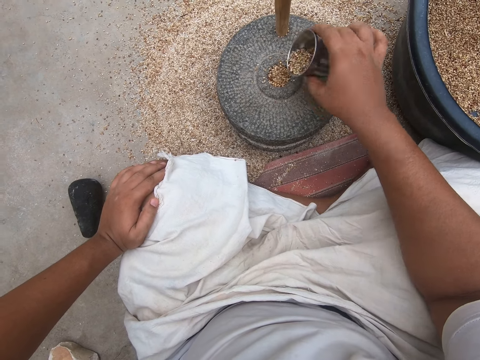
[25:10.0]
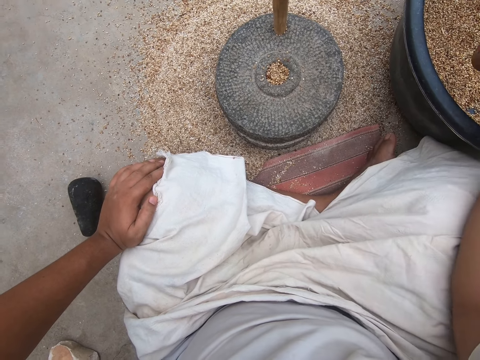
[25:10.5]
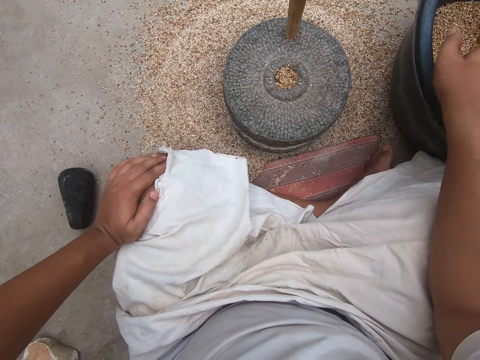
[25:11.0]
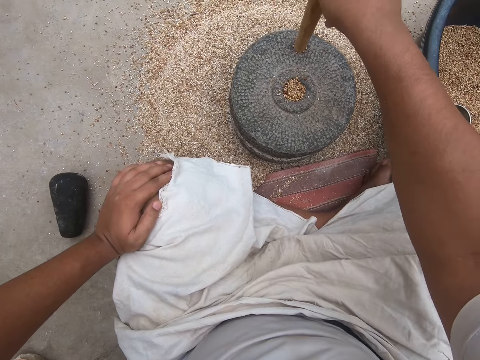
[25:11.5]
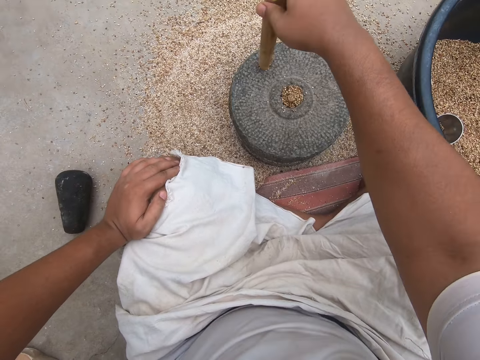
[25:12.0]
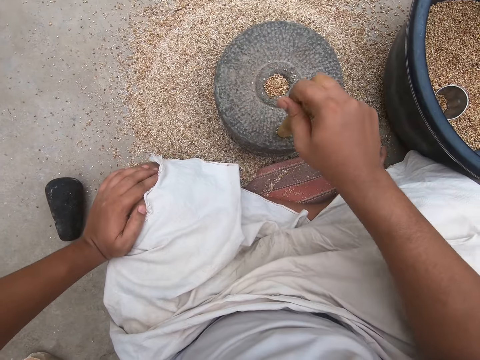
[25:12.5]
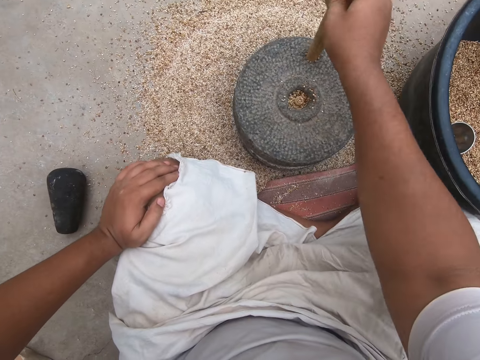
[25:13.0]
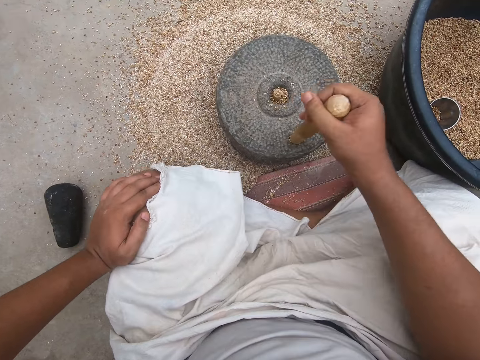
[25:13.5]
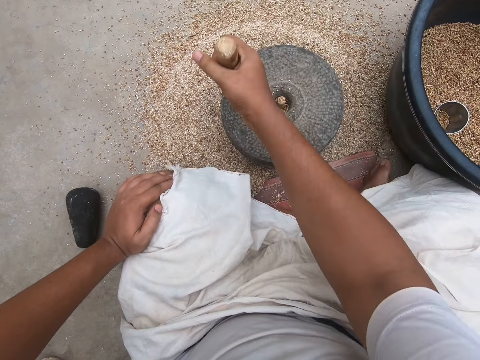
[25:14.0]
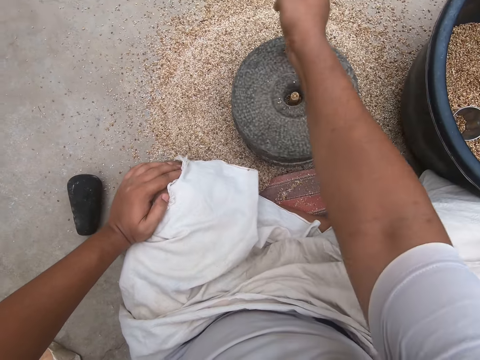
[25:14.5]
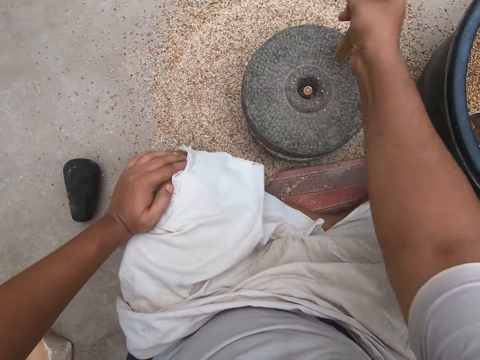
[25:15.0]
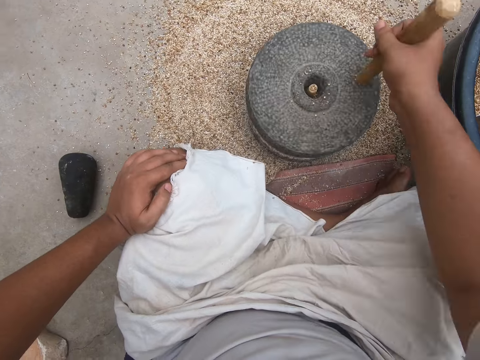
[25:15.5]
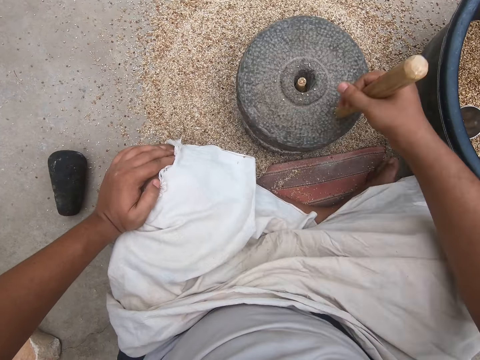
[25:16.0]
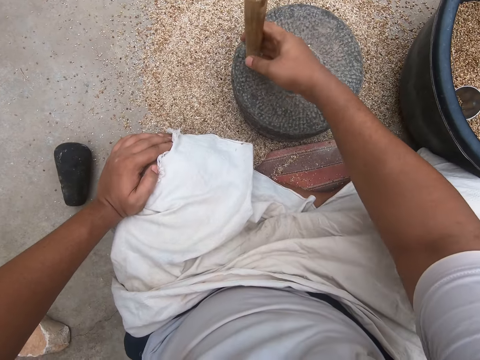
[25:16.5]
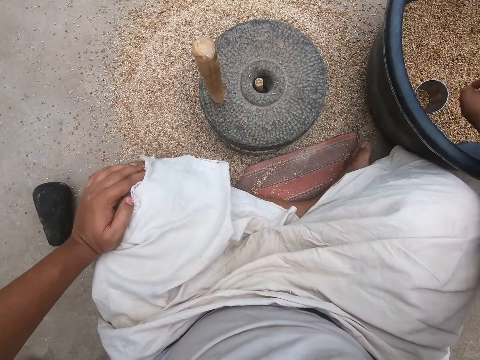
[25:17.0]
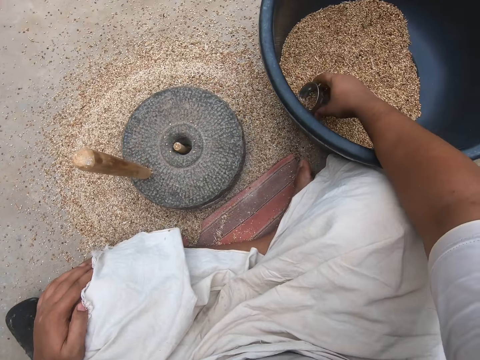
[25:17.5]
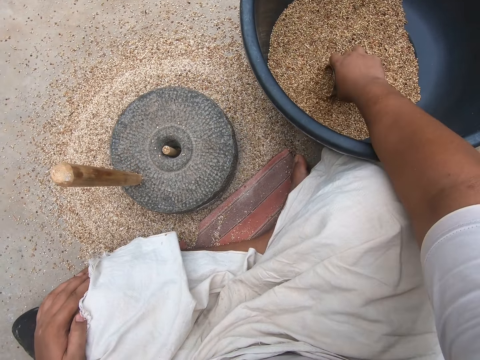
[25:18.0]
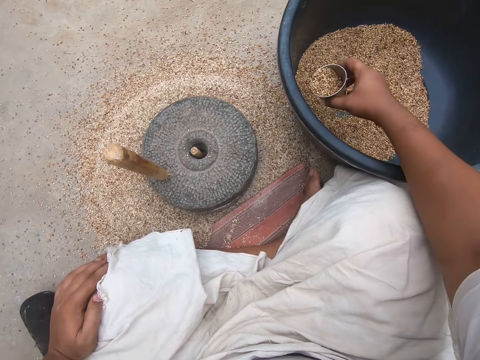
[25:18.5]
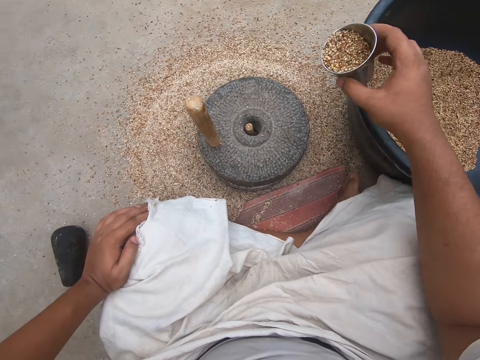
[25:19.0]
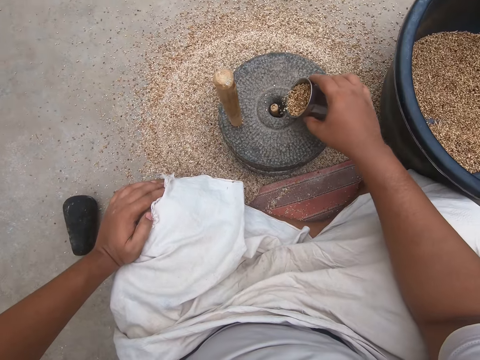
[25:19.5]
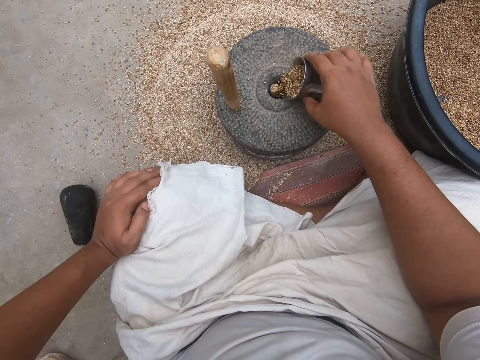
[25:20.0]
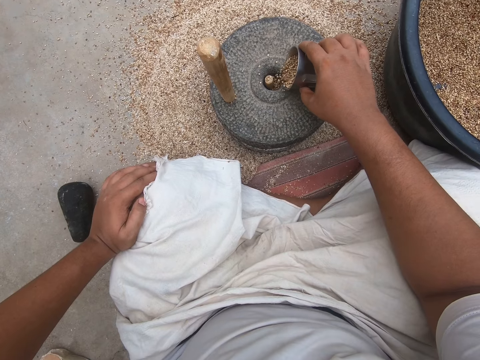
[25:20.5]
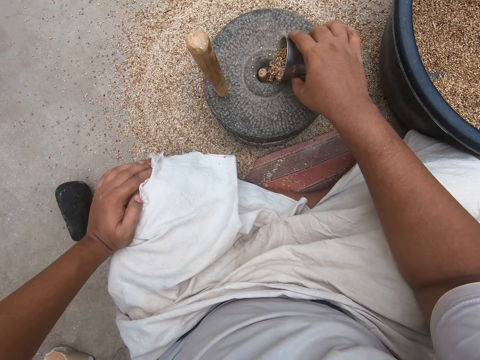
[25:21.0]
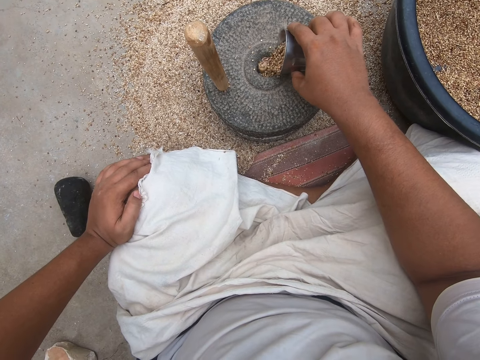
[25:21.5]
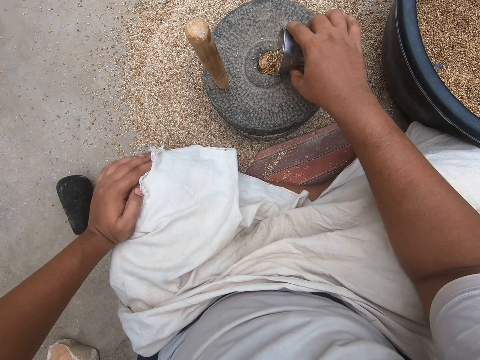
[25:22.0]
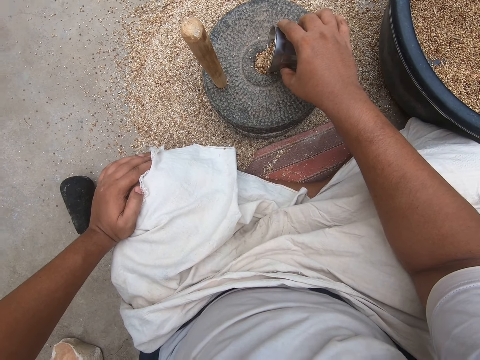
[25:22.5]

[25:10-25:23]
The camera wearer drops the cup into the wheat bowl. They grind the wheat with a stone hand mill. They pick up the cup. They scoop some wheat from the wheat bowl with the cup. They pour the wheat on the hand mill.

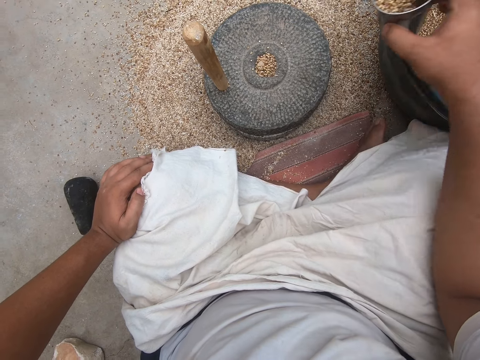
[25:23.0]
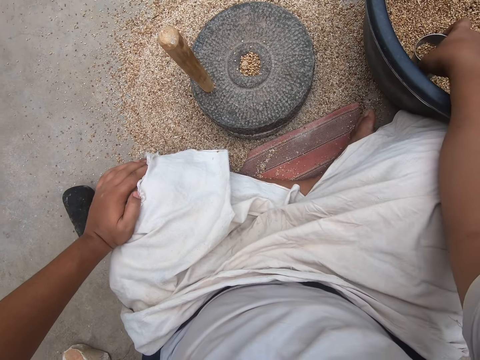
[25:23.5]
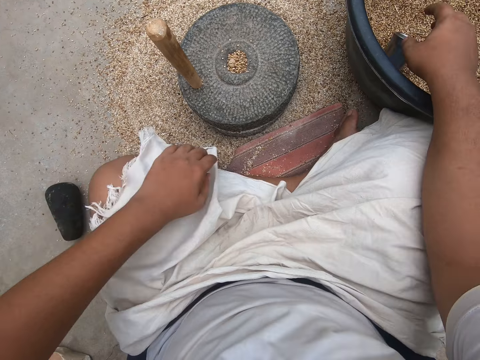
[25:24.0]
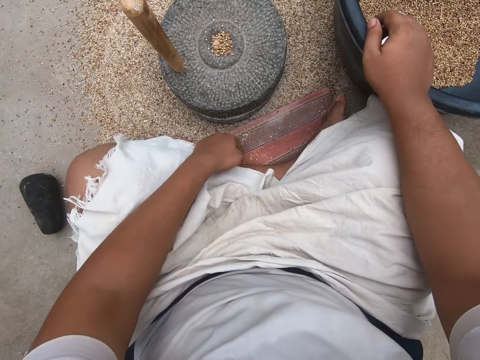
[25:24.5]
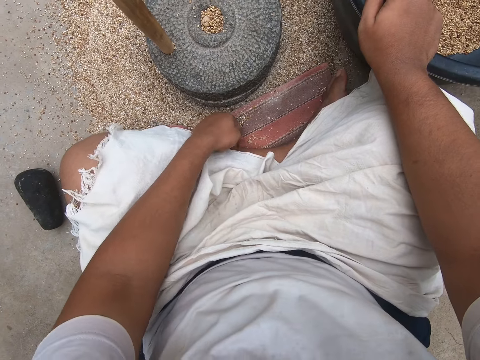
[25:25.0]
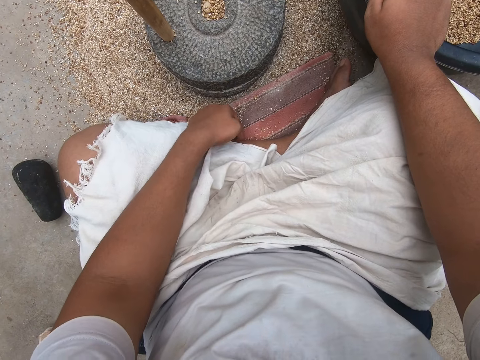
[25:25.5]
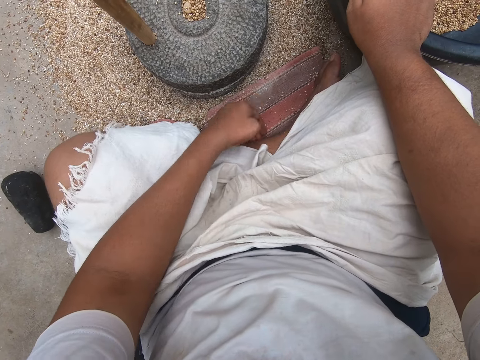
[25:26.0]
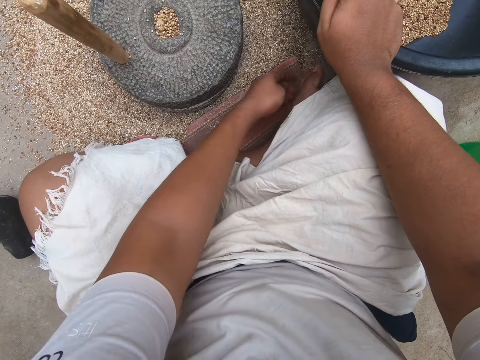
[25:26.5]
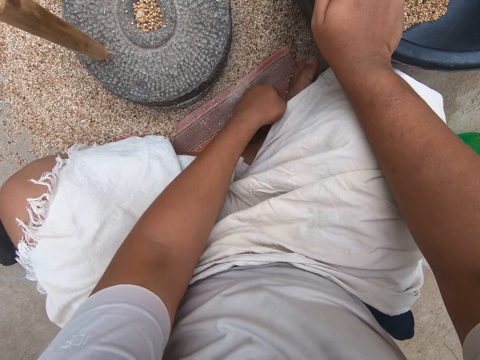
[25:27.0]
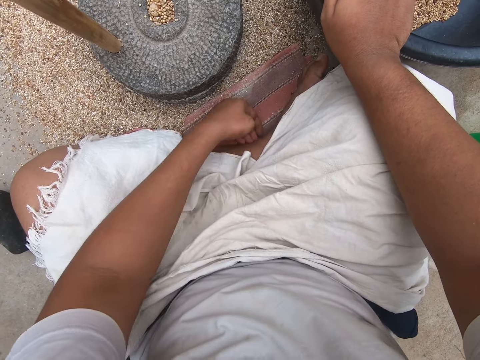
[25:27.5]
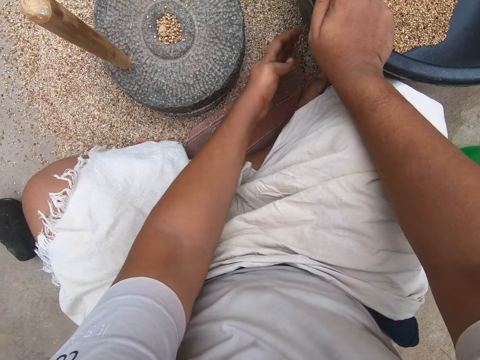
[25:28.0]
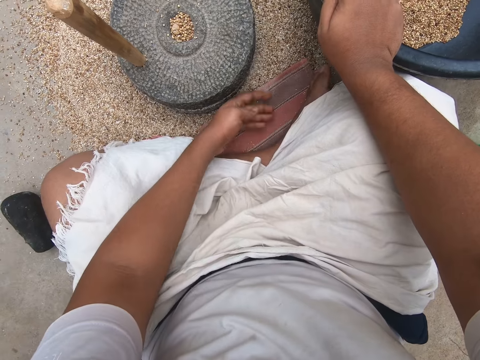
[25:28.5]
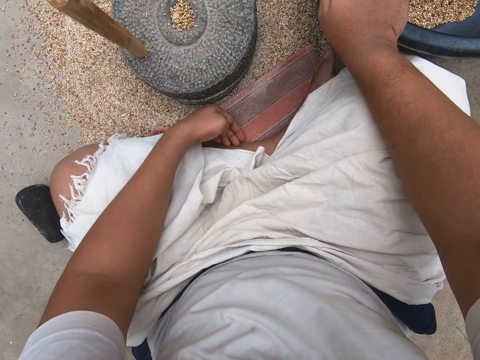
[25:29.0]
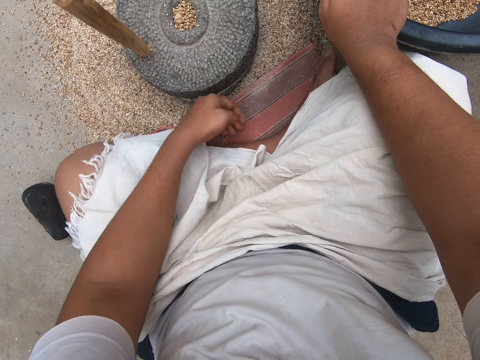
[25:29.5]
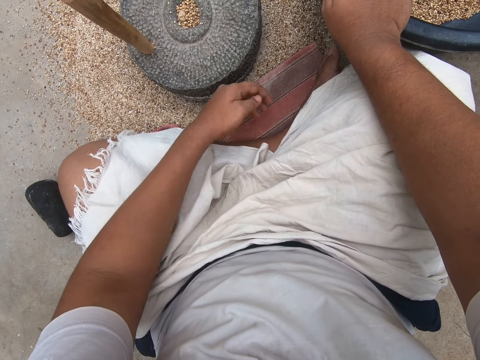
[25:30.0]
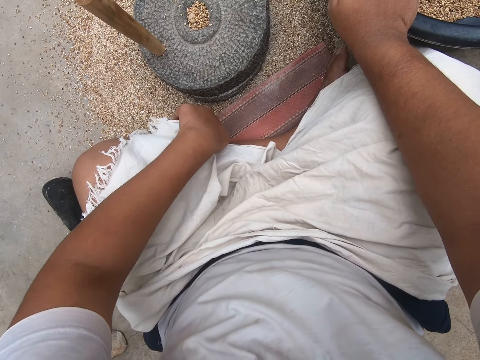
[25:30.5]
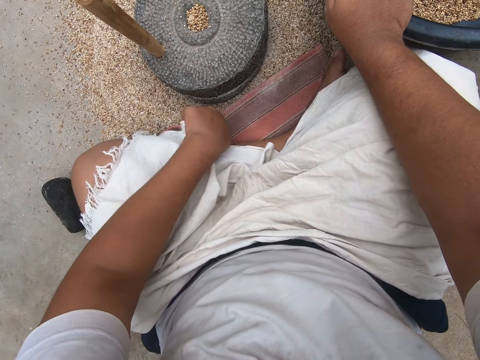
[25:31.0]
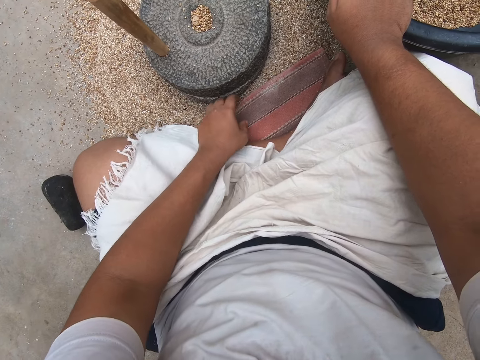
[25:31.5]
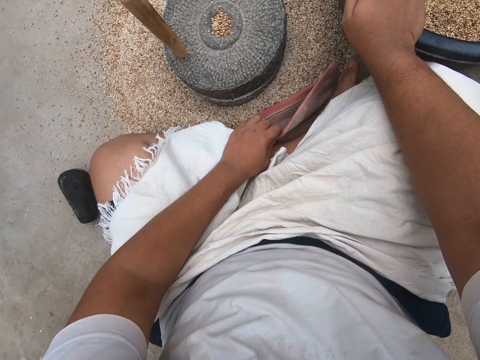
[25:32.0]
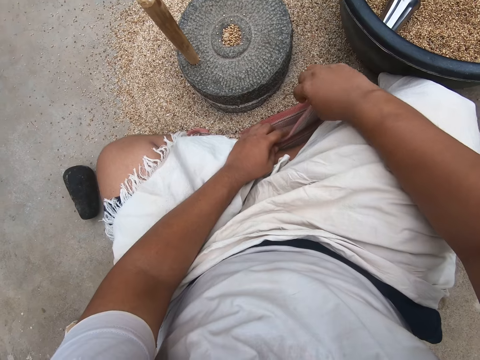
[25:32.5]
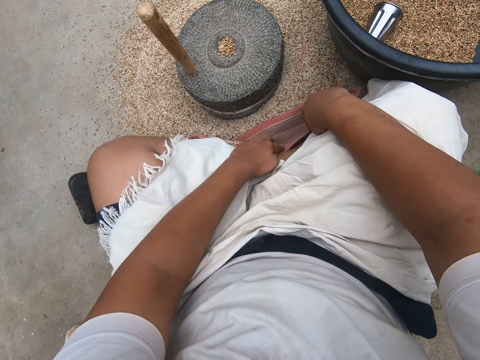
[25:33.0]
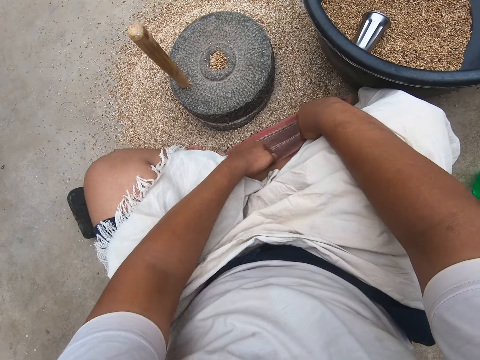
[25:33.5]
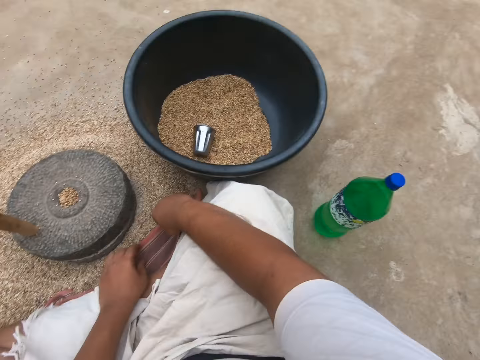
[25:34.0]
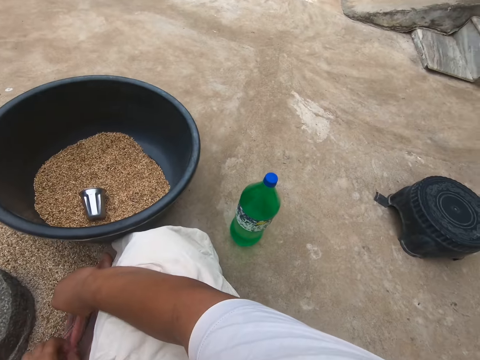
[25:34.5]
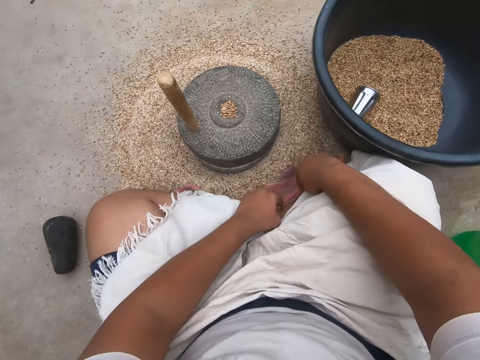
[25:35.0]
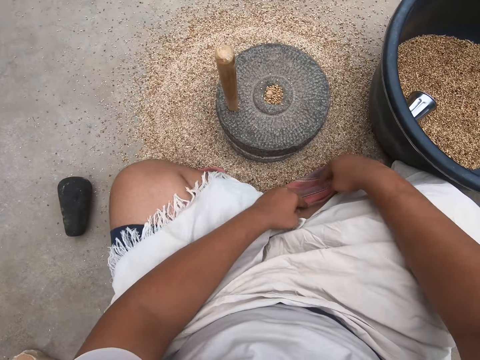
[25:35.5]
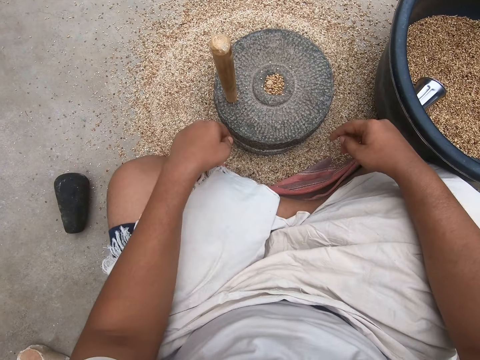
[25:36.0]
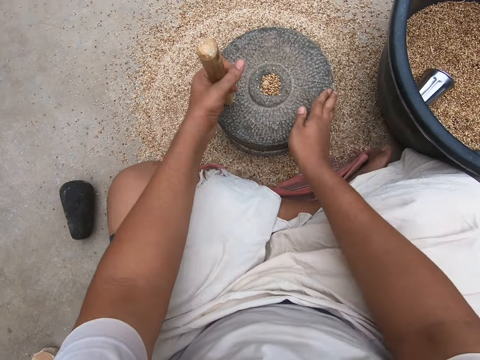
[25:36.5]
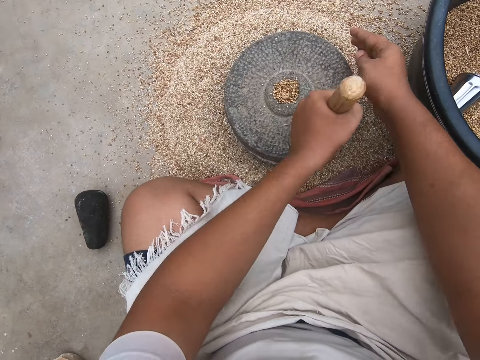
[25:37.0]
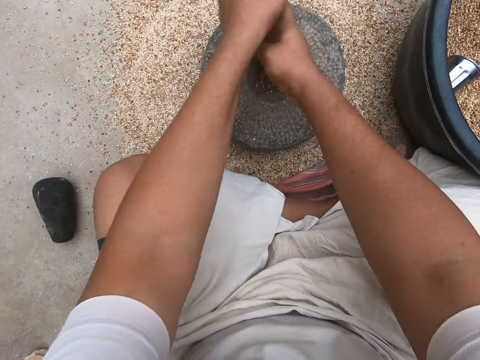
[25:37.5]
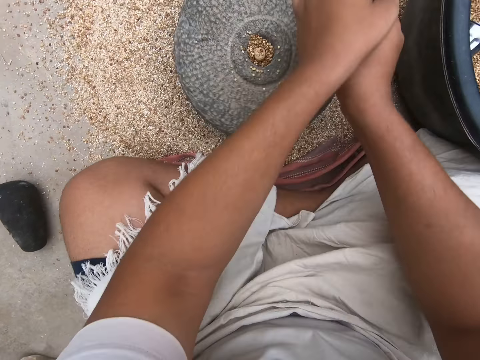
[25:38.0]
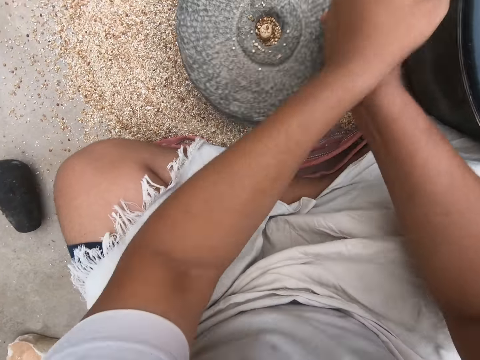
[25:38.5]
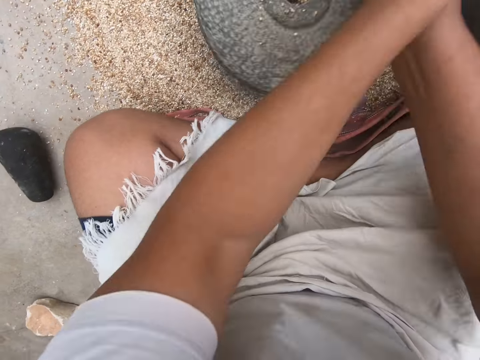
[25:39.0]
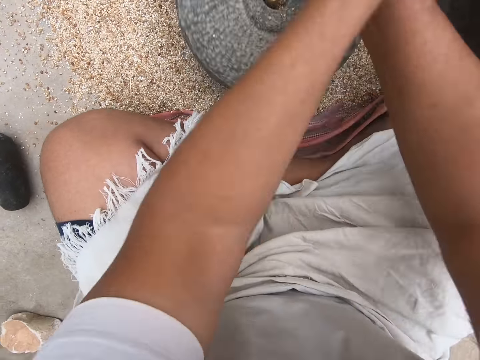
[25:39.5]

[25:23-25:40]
The camera wearer drops the cup into the wheat bowl. They sweep the wheat off the rag or mat on the floor. They open the rag. They fold the mat. A woman chats with the camera wearer. The camera wearer grinds the wheat with a stone hand mill.
